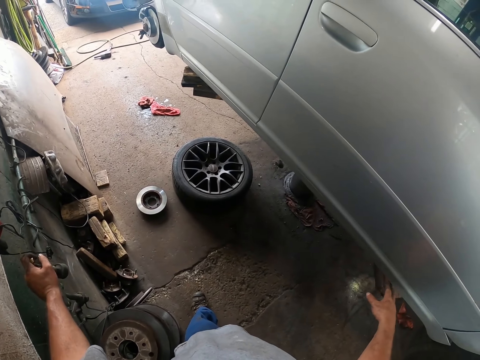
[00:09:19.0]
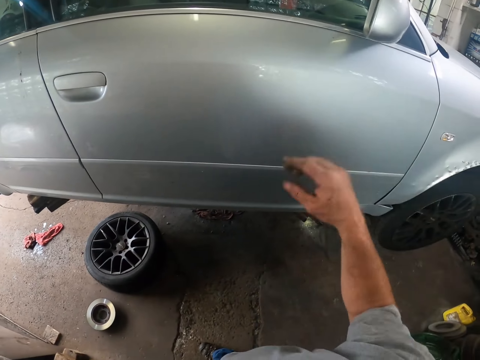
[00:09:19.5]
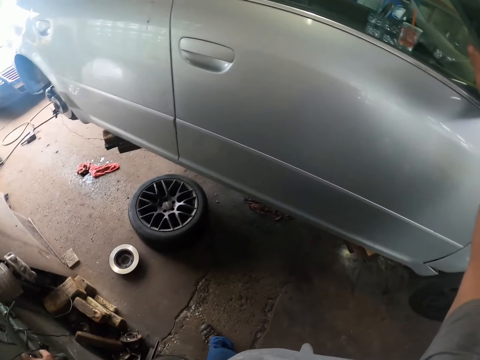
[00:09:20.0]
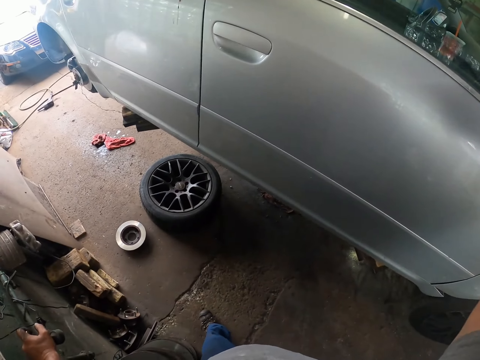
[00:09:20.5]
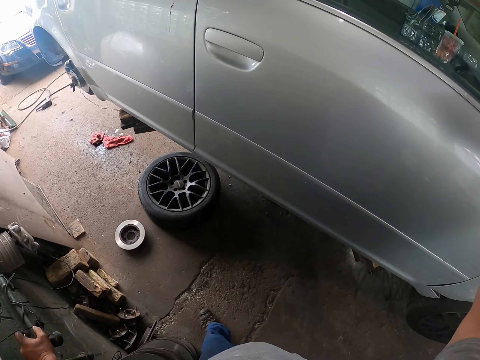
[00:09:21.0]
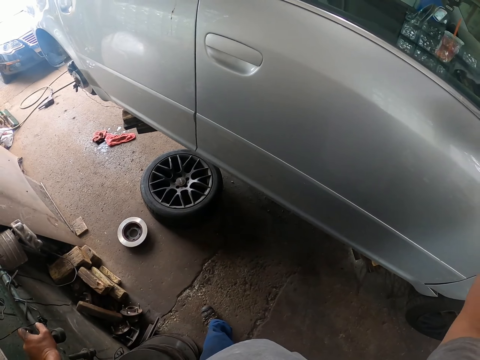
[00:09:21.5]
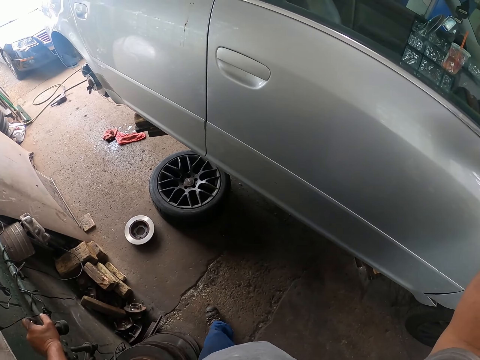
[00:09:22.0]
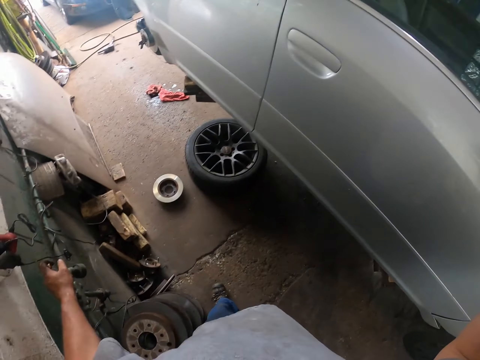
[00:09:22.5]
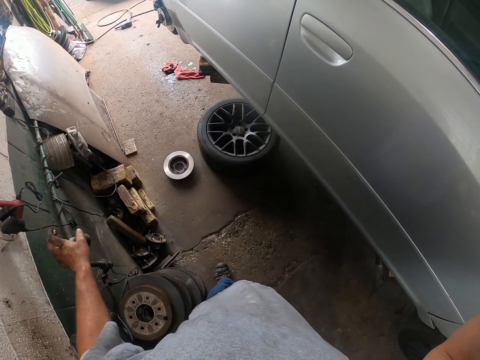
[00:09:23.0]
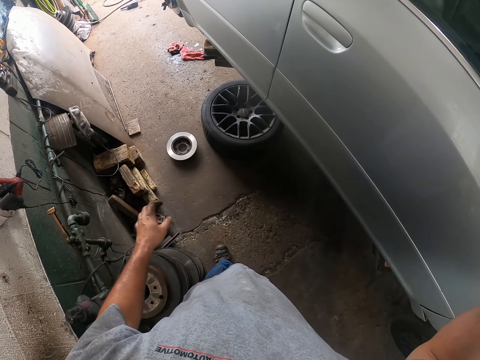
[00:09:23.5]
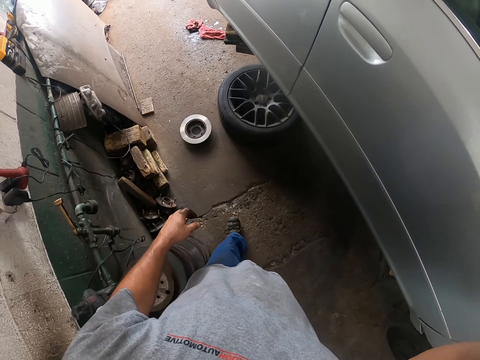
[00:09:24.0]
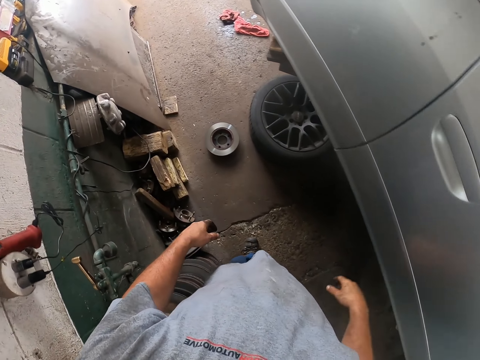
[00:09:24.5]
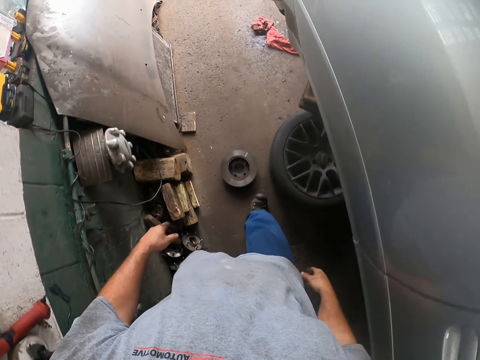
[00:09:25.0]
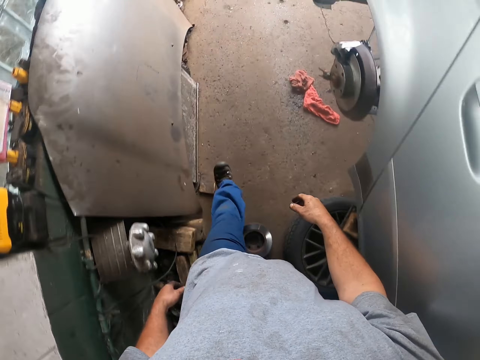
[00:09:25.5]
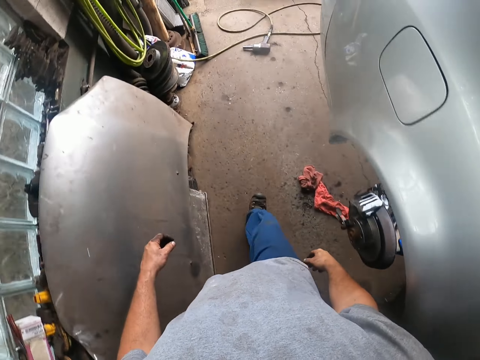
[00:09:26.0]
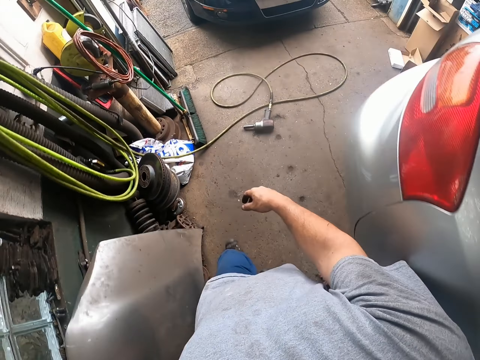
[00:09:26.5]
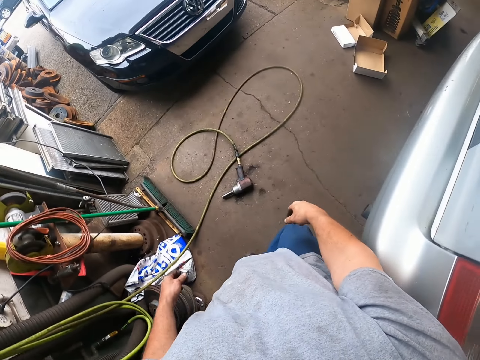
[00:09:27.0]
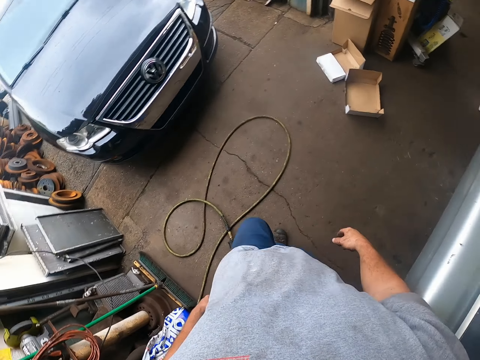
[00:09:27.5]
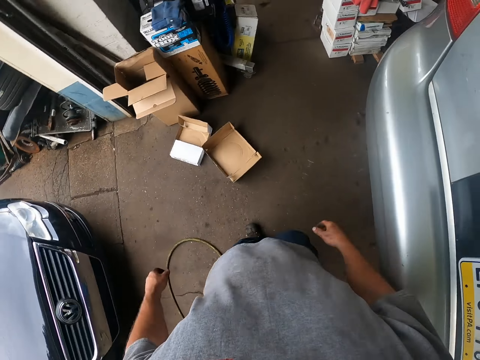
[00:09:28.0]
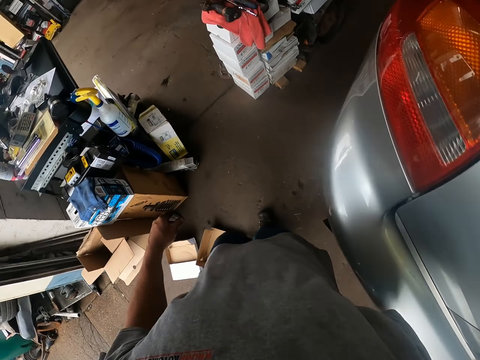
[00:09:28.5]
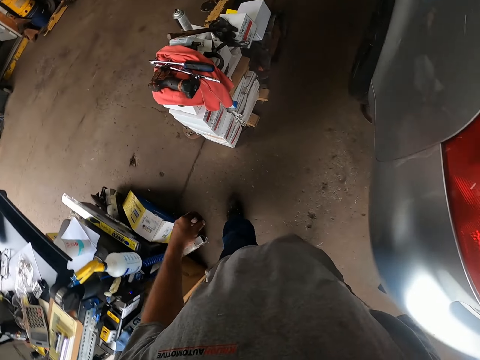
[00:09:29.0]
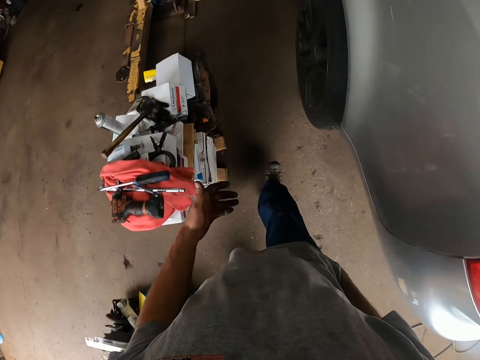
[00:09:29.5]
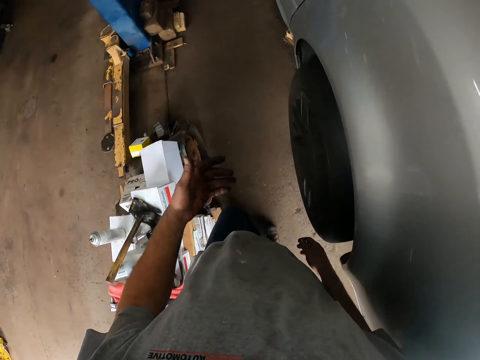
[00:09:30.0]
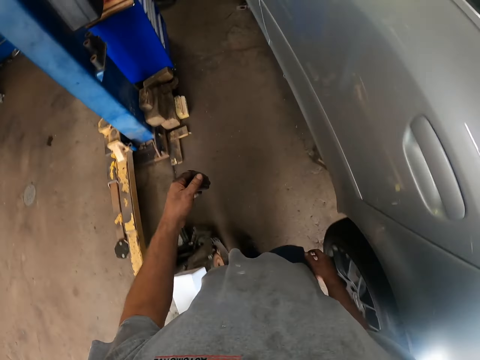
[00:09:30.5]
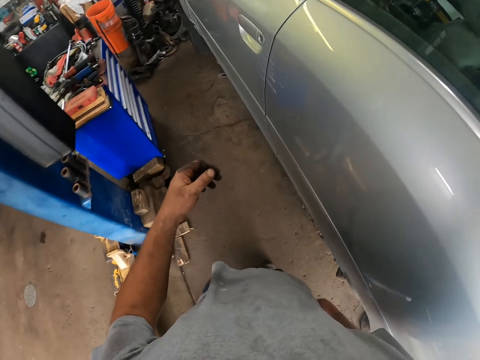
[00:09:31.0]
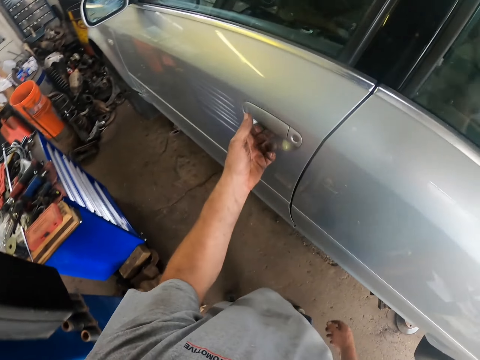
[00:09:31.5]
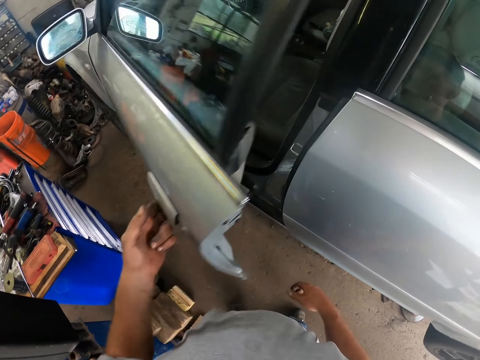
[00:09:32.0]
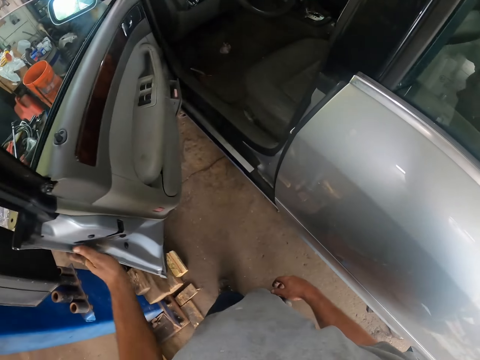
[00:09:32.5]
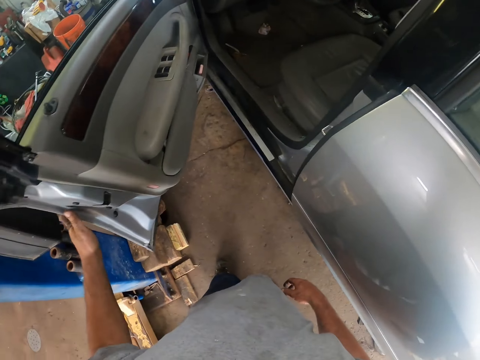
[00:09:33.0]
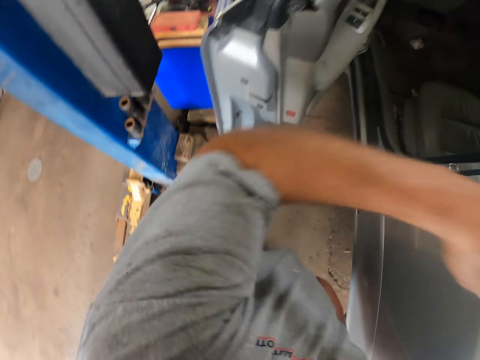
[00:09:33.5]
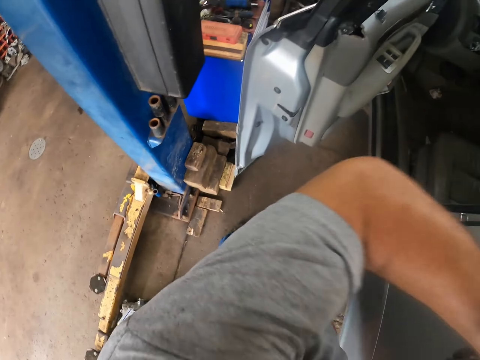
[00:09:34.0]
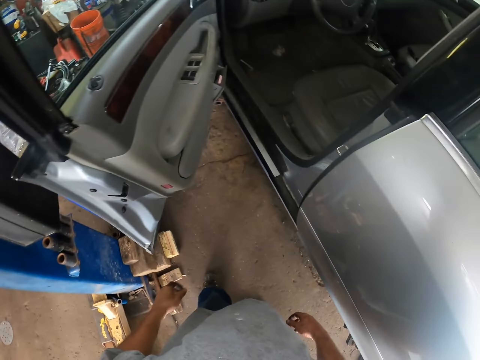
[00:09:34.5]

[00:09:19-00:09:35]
The camera wearer touches the side mirror. They walk around the garage. They open the car door.

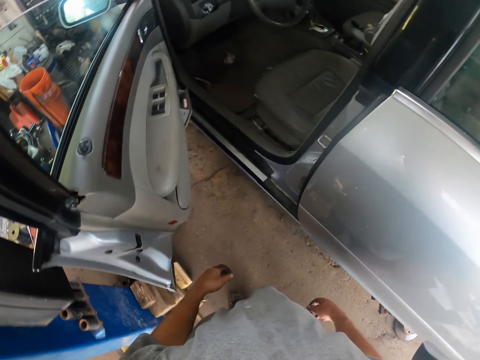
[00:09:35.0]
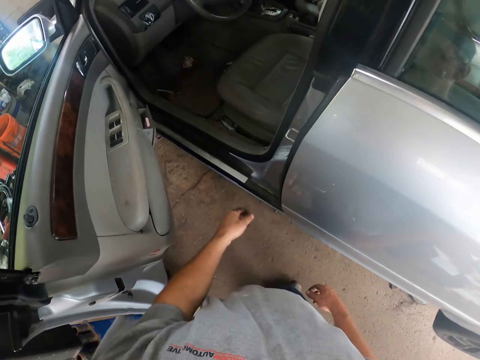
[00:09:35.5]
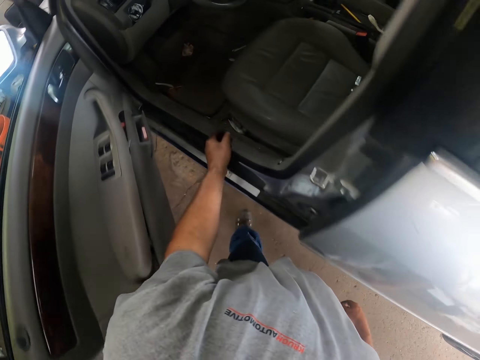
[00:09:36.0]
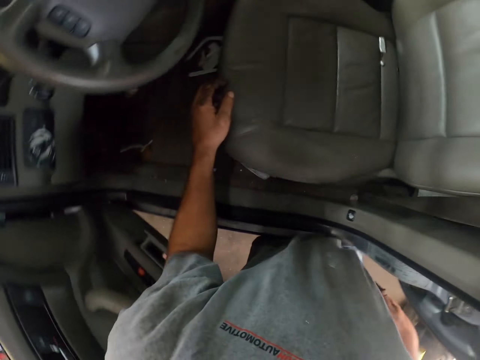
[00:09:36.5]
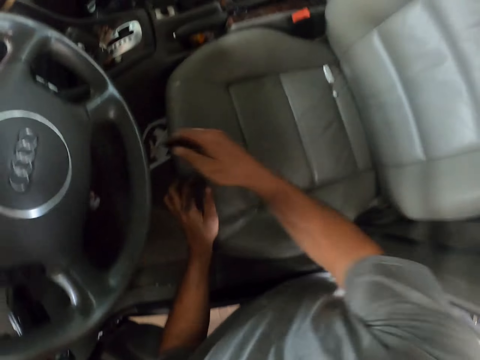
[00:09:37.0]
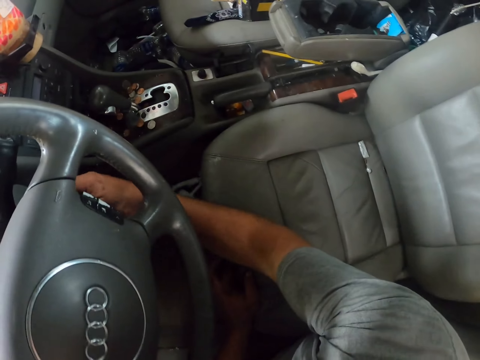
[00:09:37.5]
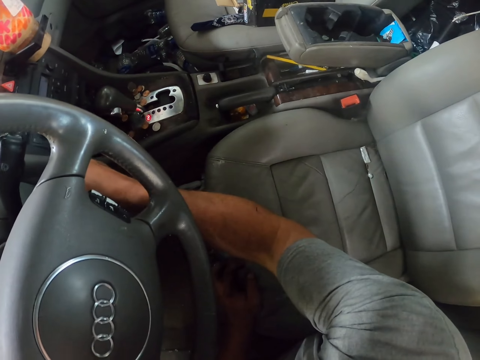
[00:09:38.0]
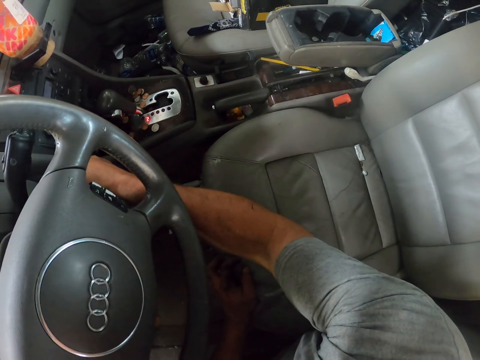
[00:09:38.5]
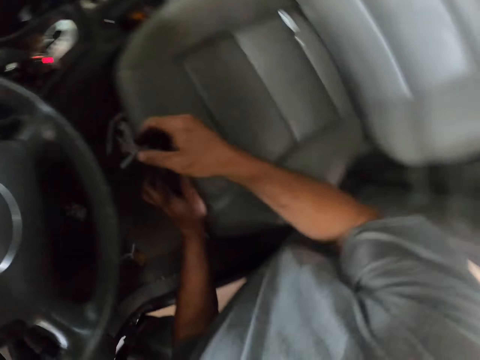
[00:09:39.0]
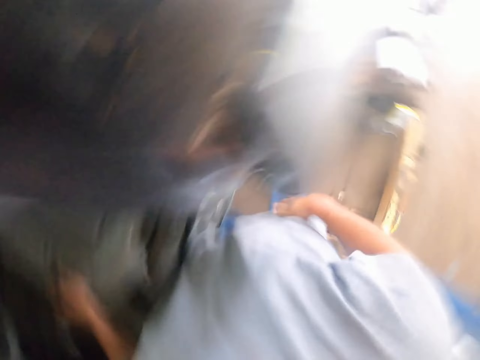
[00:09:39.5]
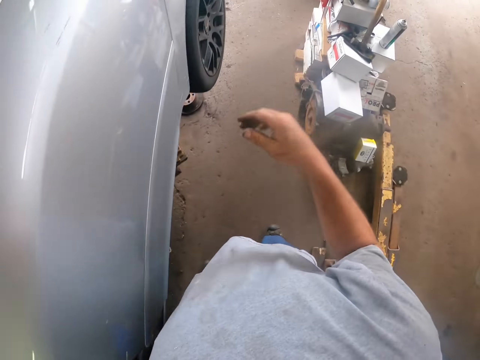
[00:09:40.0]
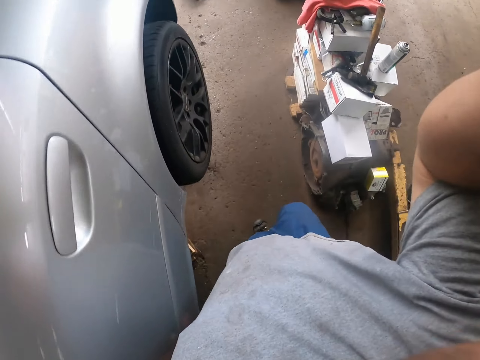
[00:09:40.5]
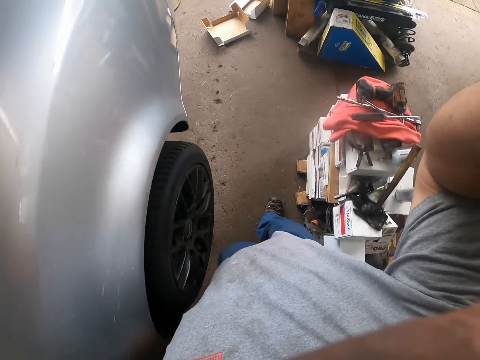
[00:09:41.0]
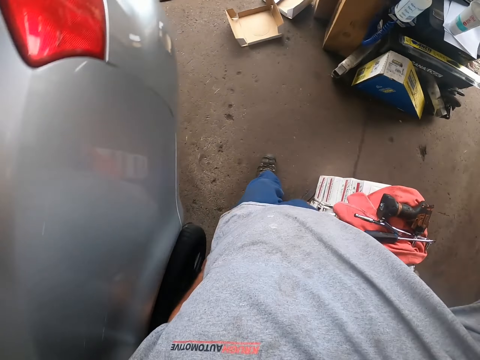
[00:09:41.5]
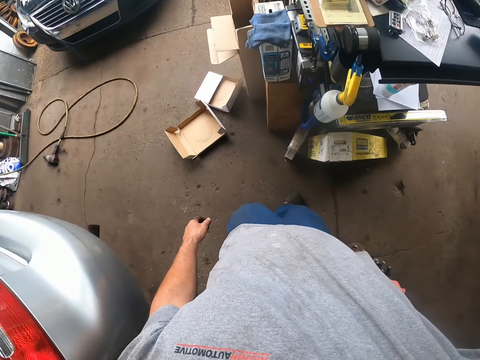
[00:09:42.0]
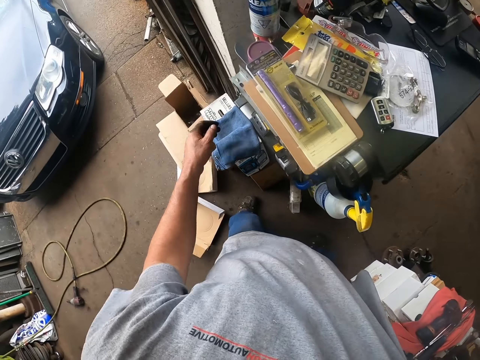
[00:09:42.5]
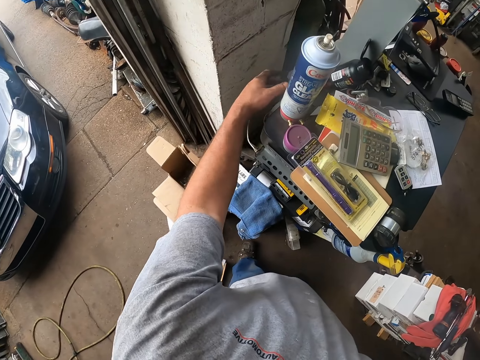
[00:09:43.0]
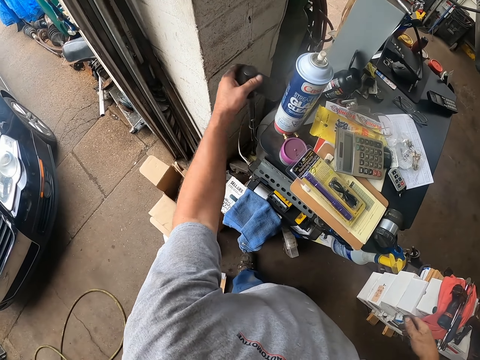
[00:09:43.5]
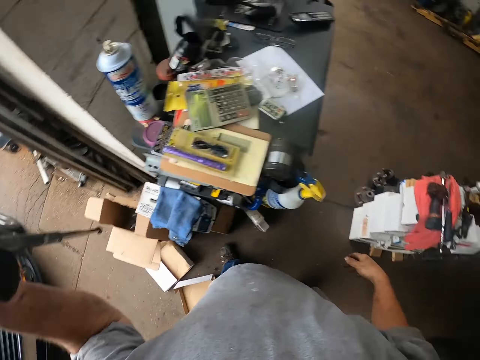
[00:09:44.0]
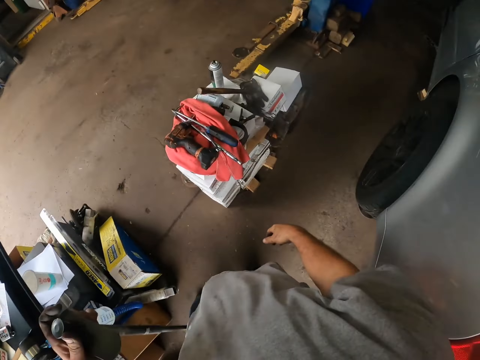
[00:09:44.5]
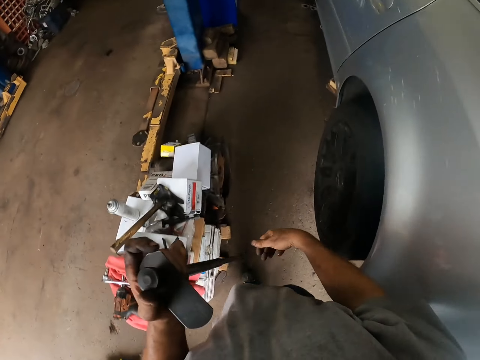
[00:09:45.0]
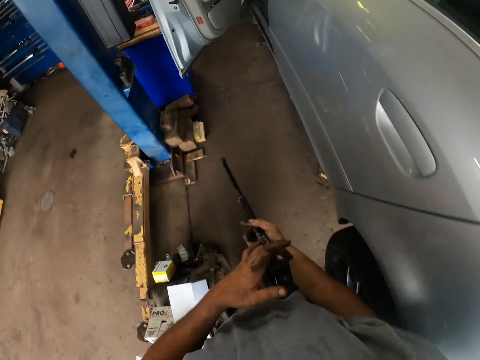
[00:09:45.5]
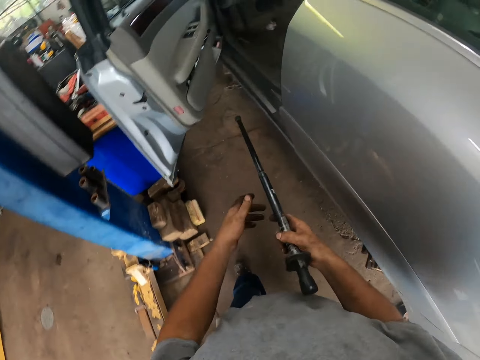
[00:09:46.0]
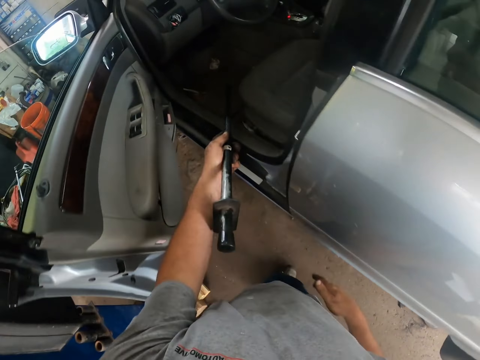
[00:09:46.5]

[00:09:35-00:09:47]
The camera wearer touches the car seat. They check the steering. They turn on the ignition. They walk around the garage. They pick up the deep inch drive. They walk towards the car.
